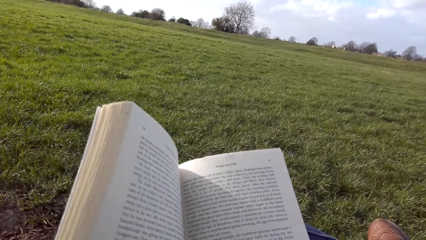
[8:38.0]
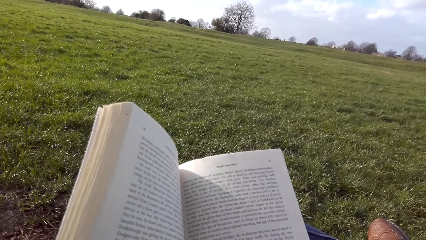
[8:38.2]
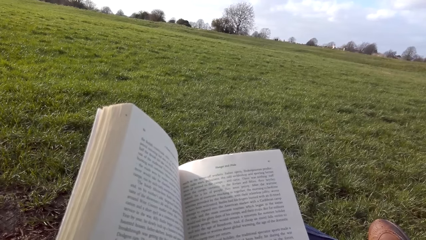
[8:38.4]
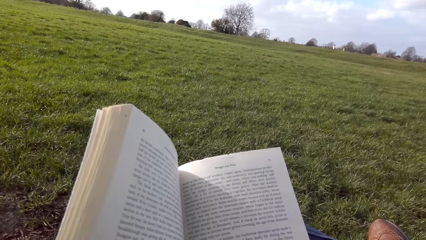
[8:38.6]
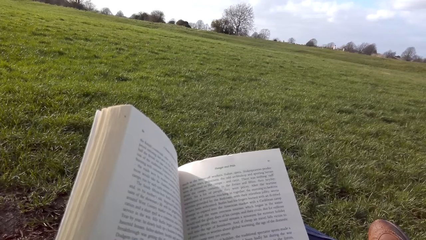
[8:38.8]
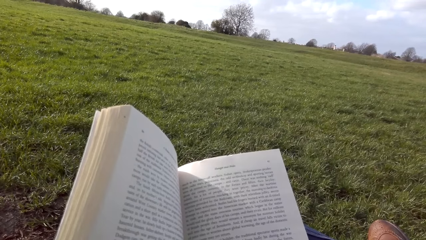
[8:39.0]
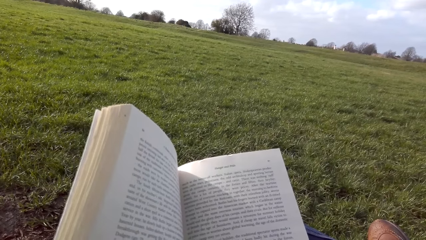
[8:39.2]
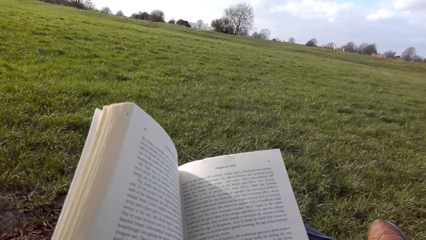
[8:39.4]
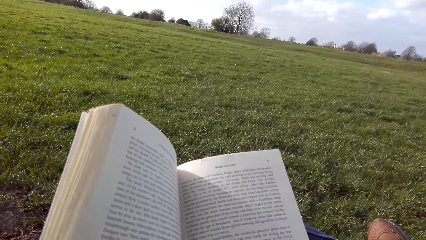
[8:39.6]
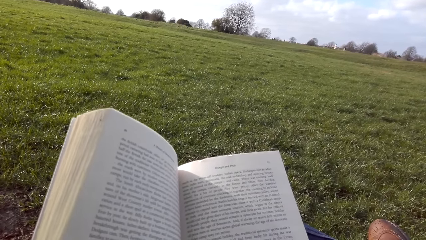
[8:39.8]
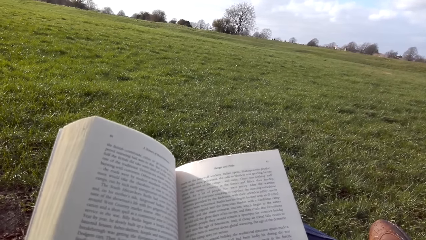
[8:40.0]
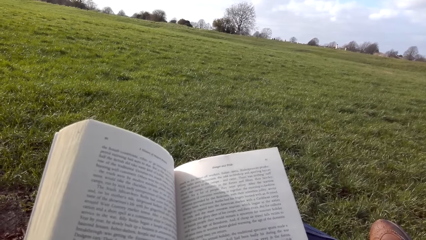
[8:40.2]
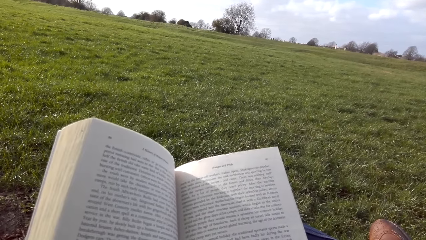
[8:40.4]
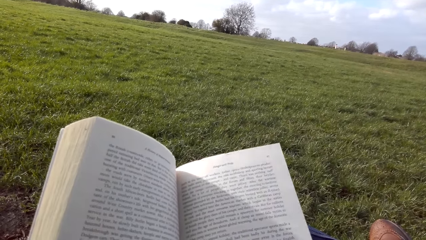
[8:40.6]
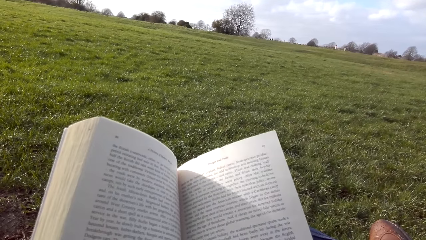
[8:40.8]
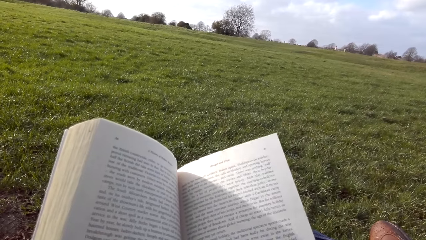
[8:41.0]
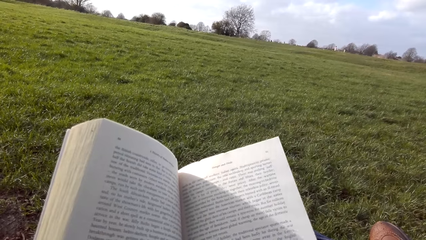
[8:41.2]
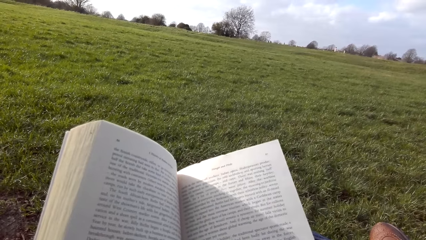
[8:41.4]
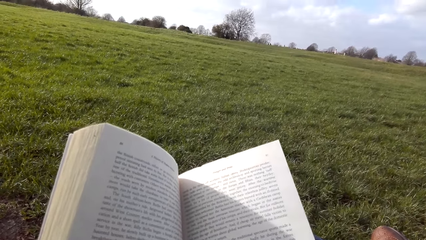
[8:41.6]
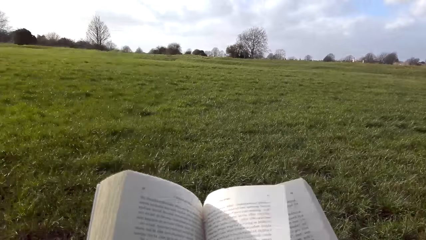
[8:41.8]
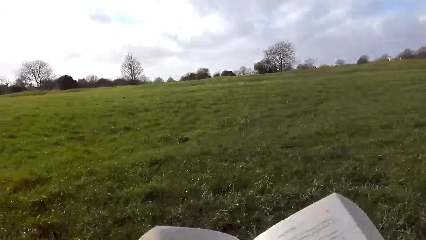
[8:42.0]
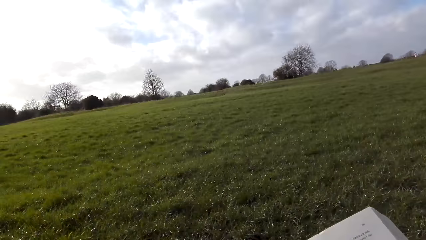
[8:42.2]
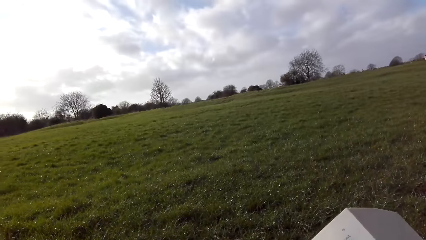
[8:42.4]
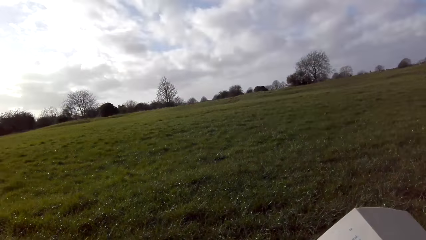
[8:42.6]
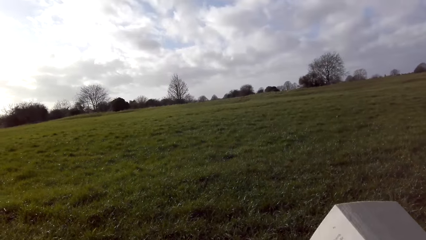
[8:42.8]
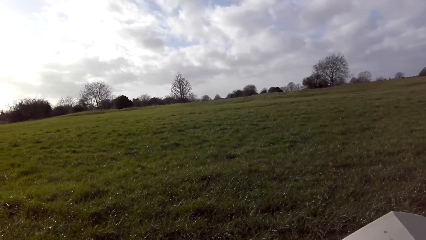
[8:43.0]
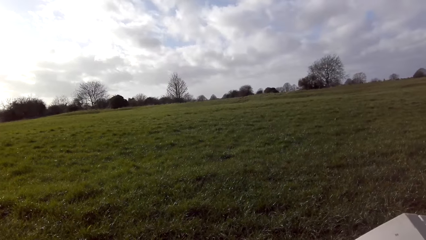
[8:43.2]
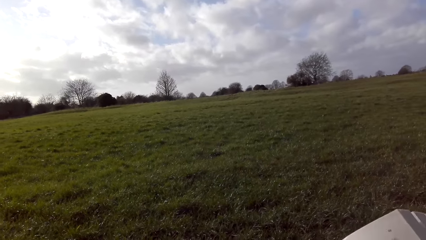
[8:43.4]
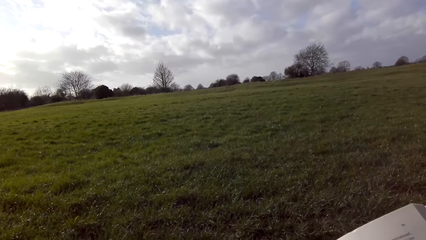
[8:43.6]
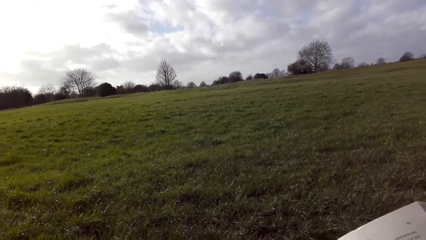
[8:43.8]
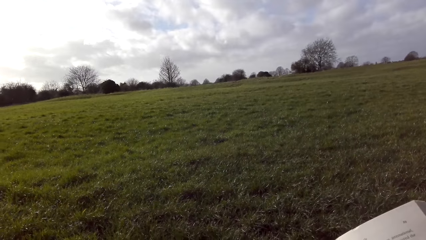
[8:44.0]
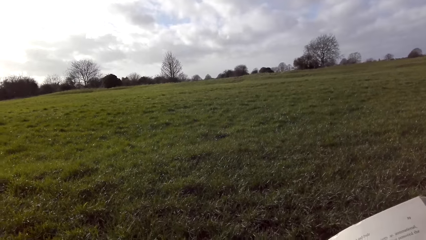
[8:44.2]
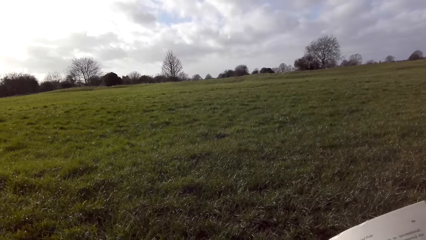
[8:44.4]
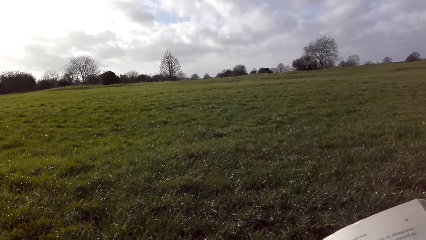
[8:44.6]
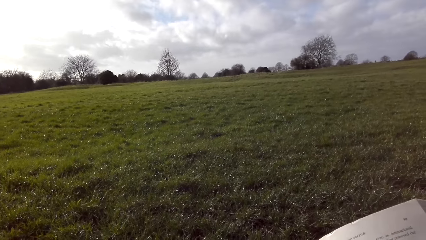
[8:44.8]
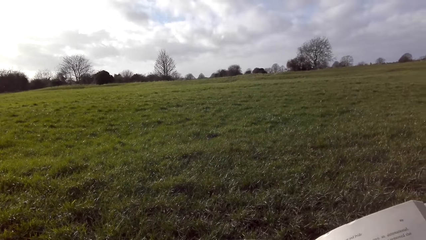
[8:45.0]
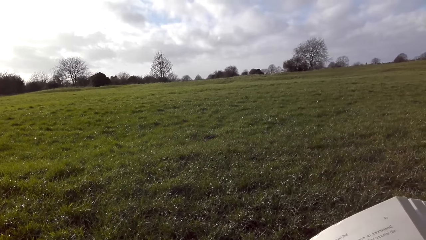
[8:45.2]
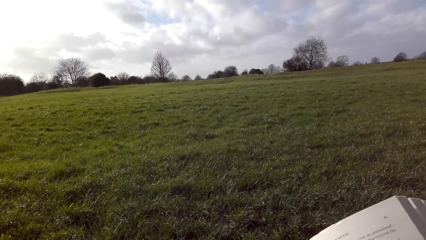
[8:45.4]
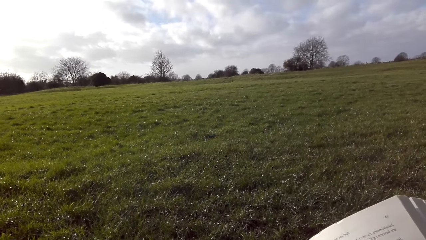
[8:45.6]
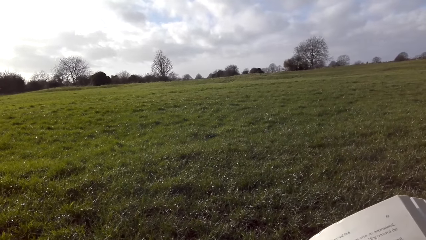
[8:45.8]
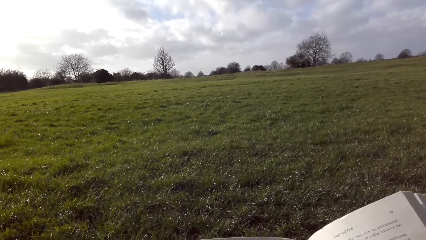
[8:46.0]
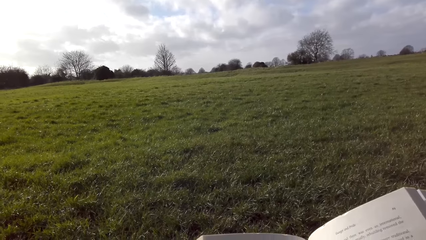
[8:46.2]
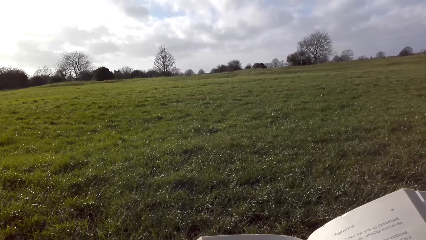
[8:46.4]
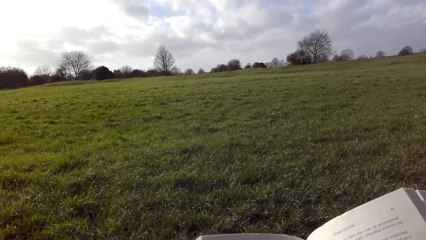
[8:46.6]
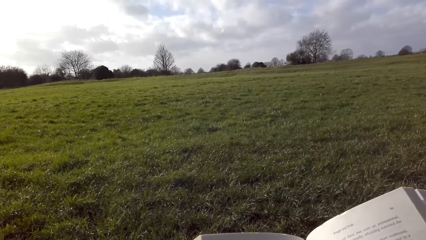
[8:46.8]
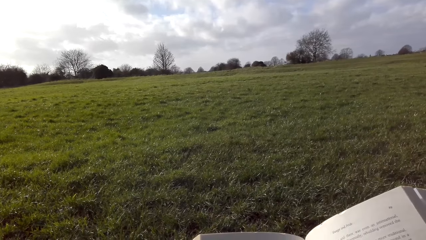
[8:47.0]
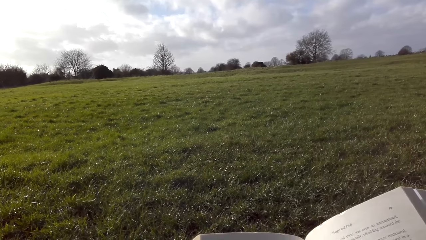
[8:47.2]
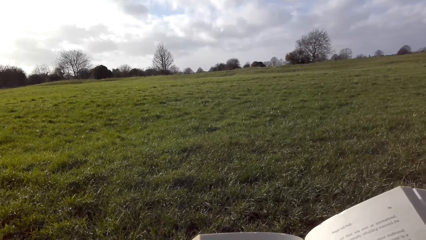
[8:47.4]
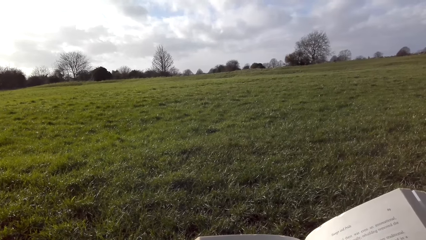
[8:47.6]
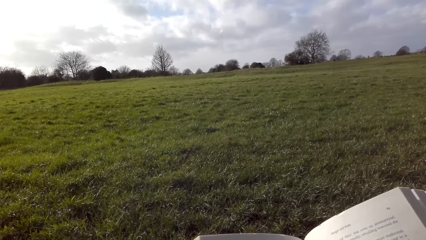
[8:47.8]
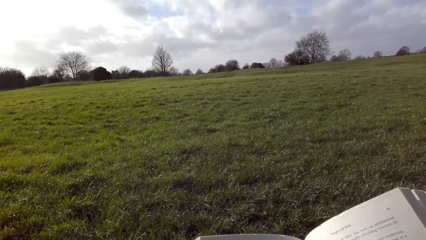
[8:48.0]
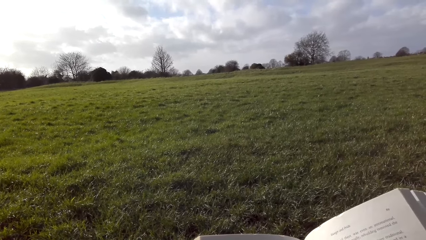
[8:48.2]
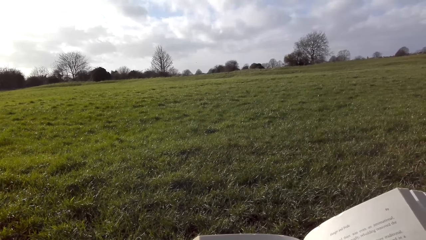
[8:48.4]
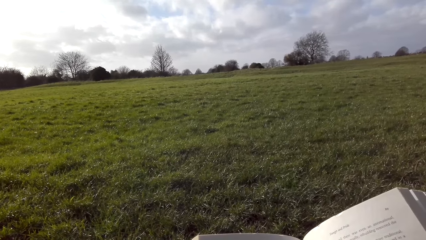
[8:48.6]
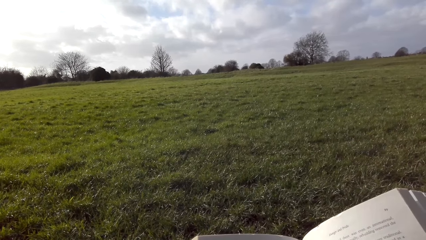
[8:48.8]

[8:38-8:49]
The camera wearer flips a book page. They read the book.

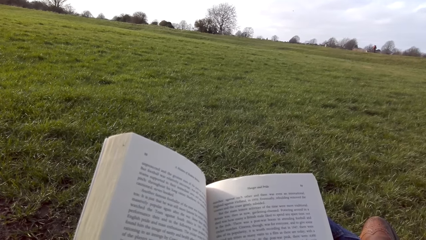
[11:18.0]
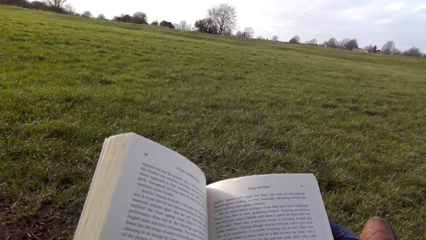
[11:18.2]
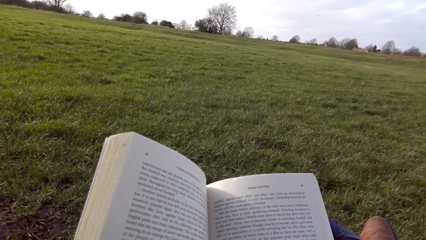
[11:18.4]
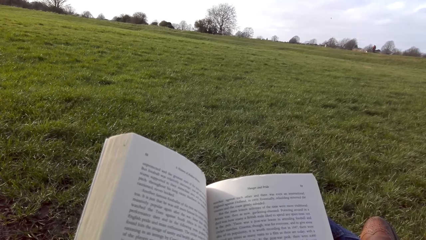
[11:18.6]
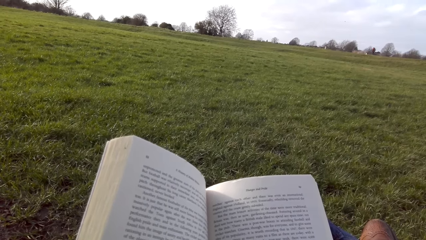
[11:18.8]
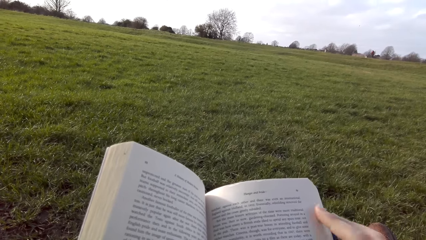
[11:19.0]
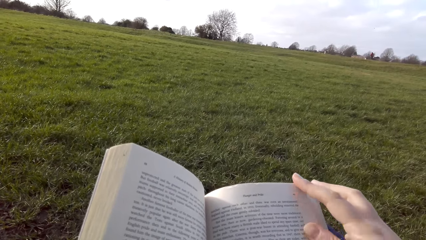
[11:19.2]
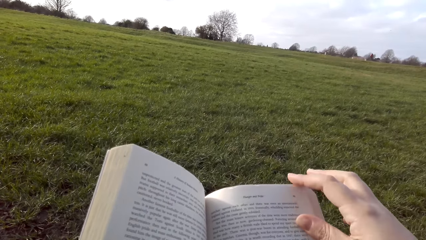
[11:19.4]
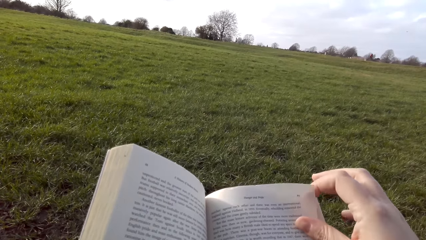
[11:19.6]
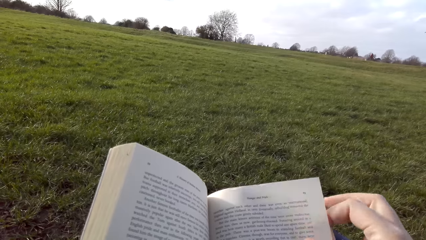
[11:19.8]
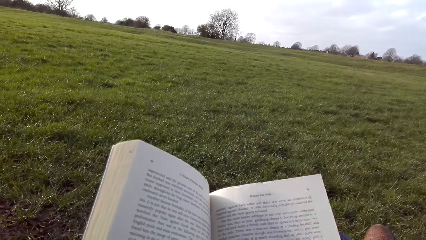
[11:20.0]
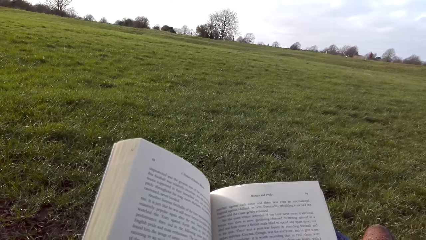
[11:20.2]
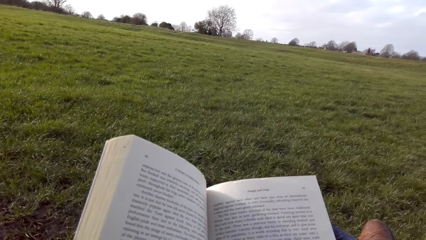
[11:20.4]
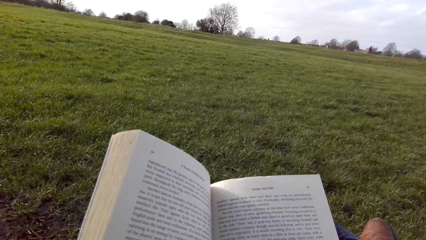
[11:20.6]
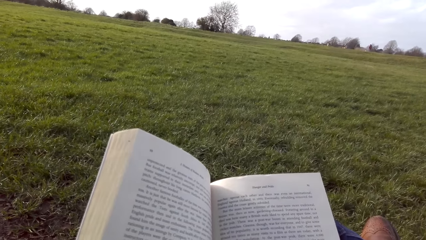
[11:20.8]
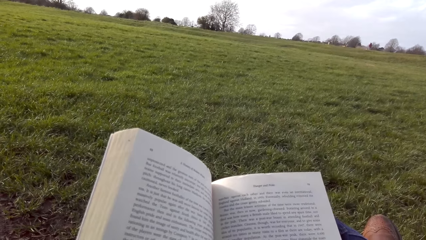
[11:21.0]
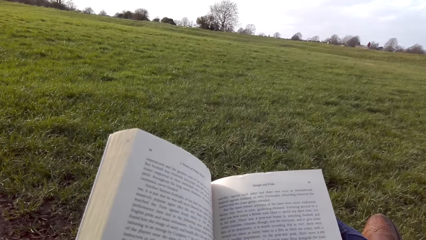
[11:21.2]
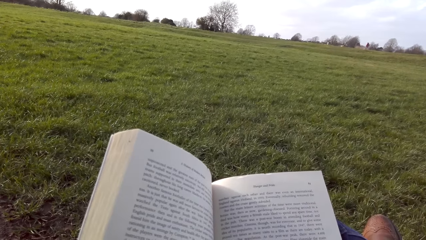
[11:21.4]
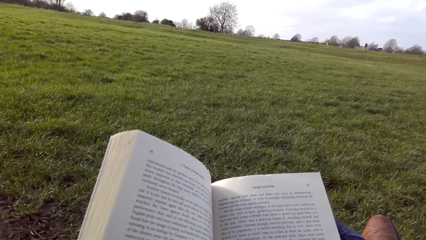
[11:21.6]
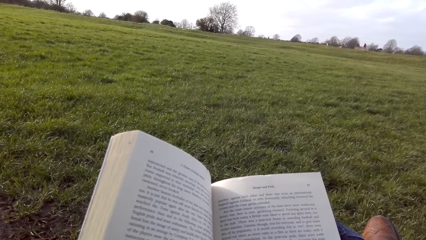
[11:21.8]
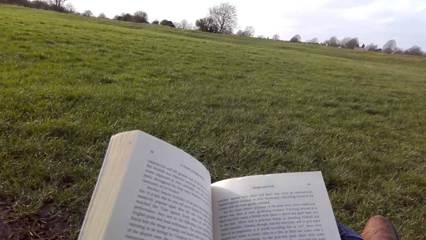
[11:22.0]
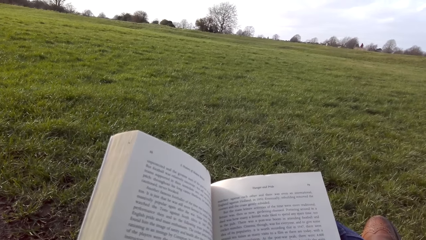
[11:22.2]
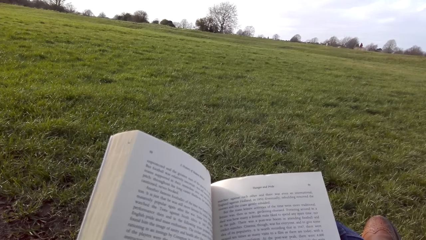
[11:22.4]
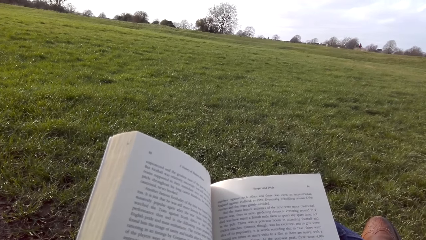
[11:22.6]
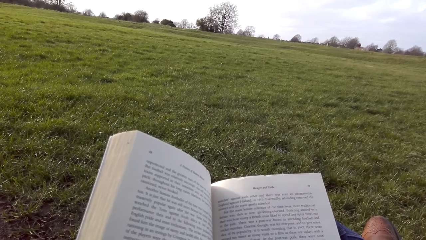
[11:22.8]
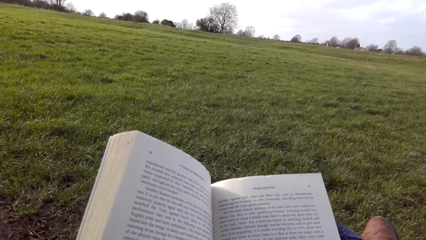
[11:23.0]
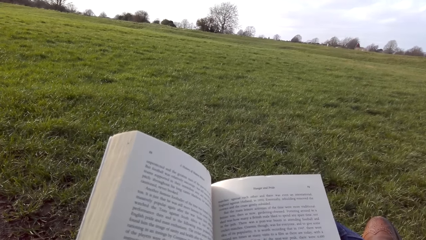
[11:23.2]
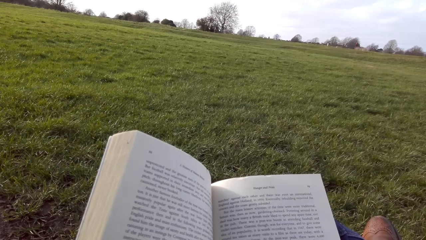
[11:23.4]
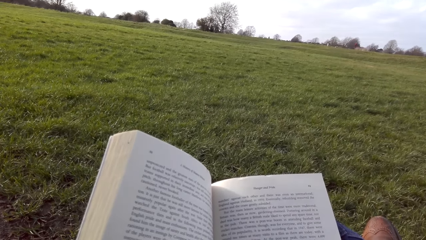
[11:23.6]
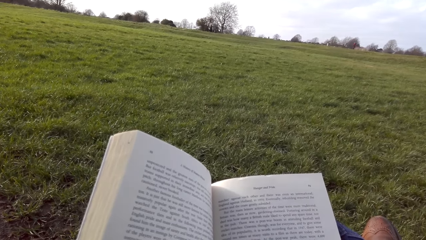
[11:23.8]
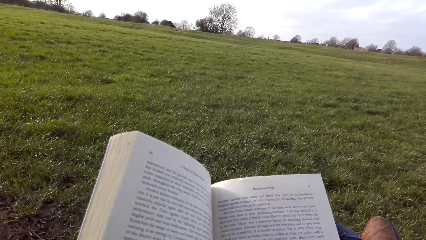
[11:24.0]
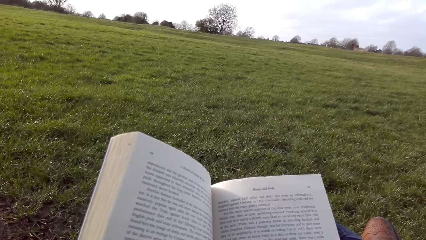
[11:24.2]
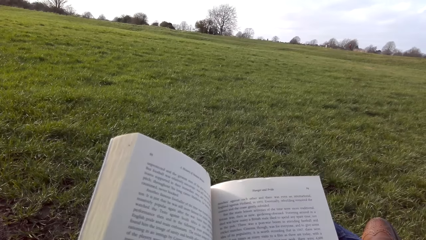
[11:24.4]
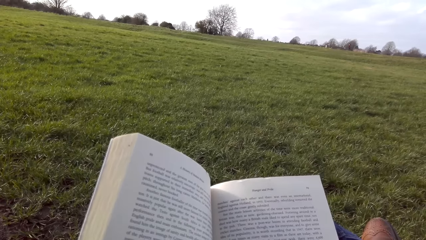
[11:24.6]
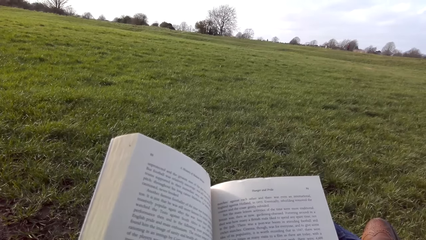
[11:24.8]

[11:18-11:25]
The camera wearer flips a page with the right hand.
